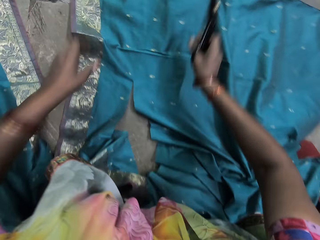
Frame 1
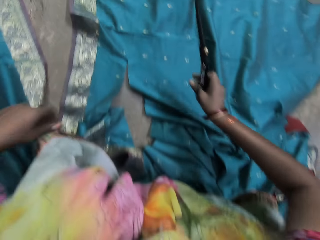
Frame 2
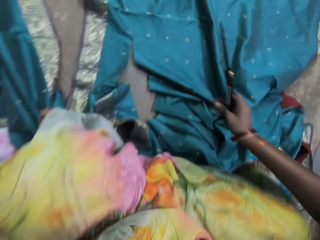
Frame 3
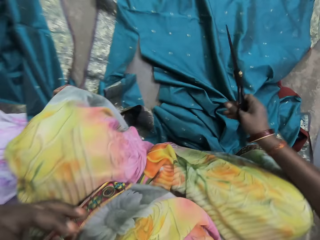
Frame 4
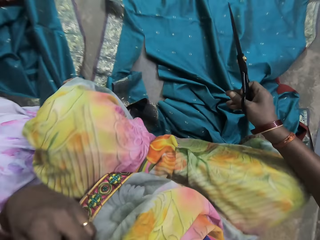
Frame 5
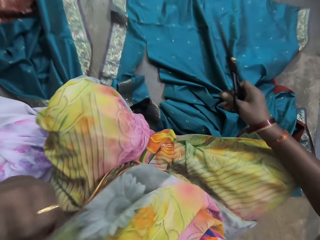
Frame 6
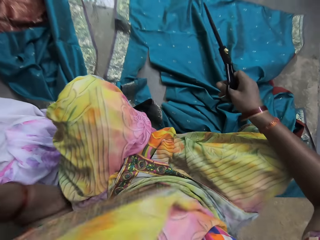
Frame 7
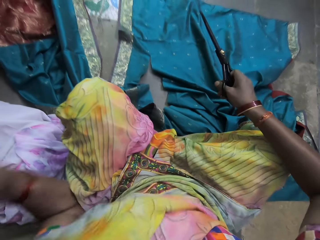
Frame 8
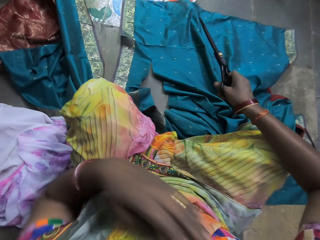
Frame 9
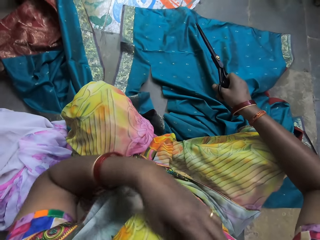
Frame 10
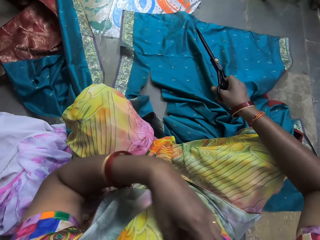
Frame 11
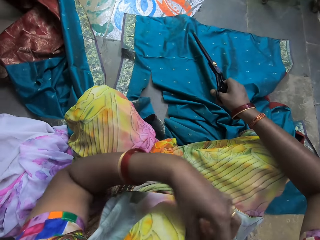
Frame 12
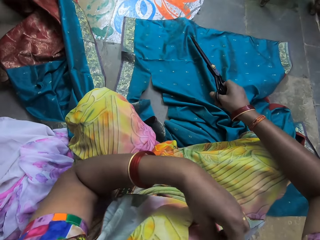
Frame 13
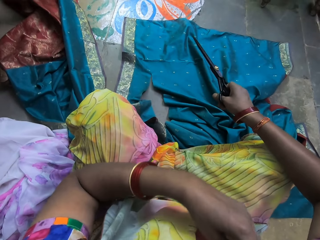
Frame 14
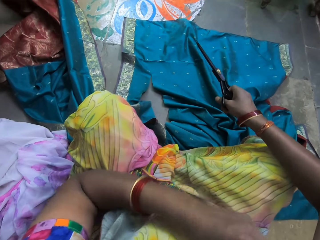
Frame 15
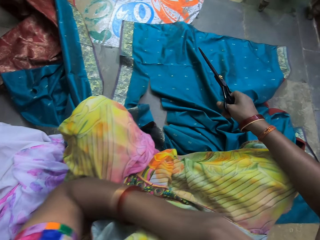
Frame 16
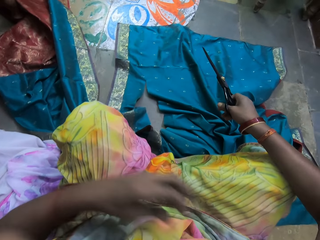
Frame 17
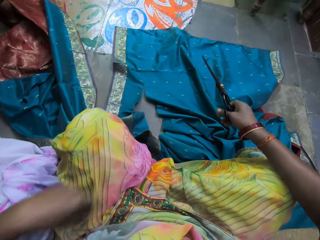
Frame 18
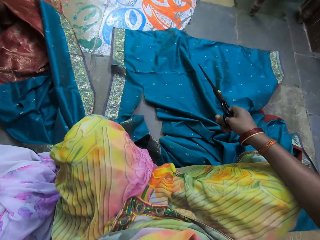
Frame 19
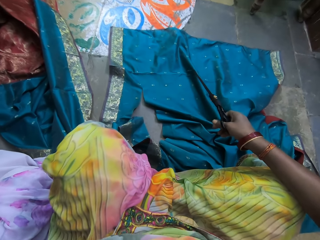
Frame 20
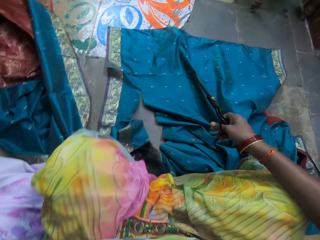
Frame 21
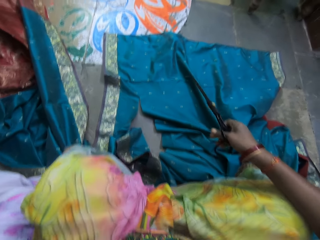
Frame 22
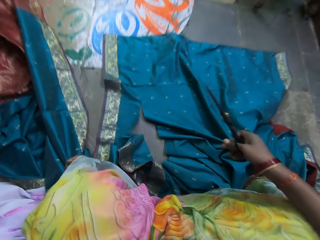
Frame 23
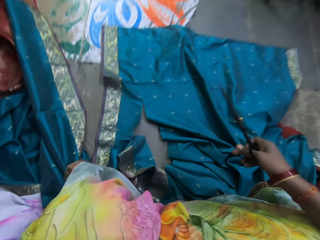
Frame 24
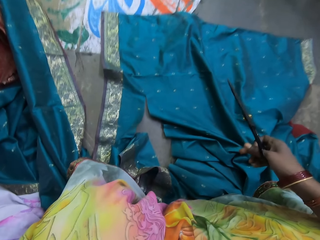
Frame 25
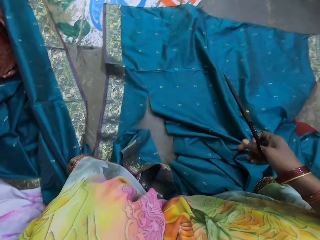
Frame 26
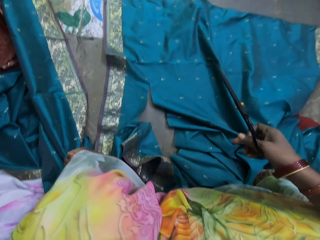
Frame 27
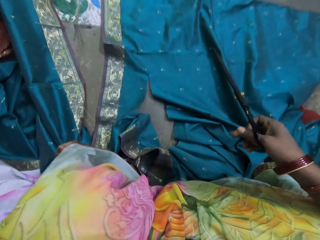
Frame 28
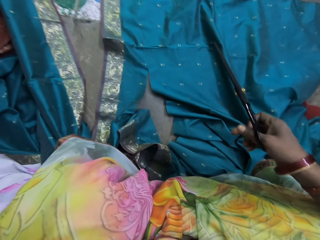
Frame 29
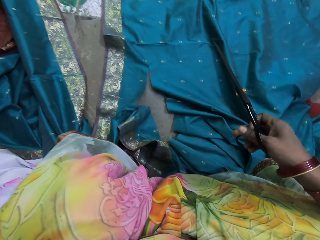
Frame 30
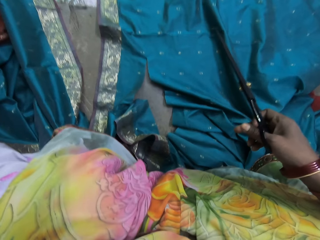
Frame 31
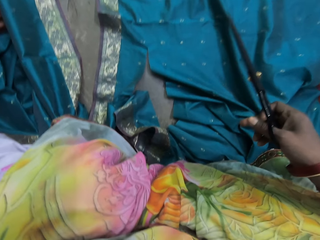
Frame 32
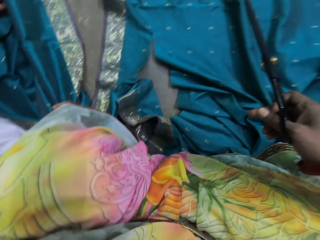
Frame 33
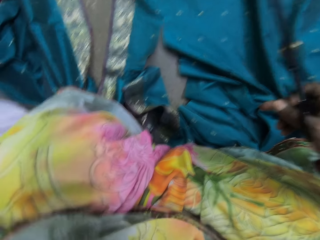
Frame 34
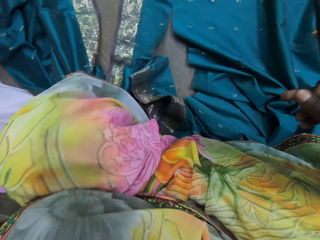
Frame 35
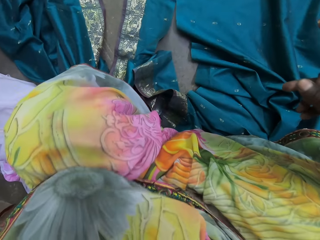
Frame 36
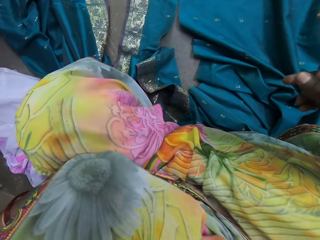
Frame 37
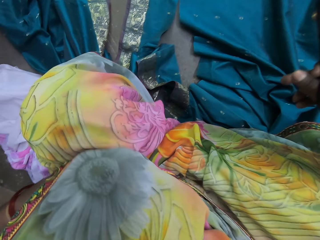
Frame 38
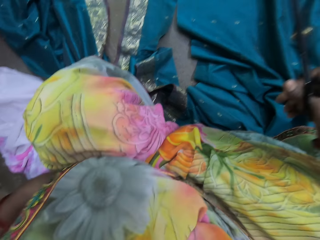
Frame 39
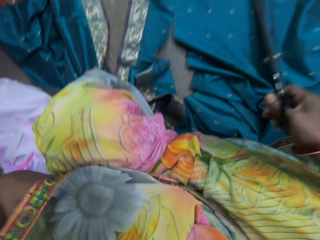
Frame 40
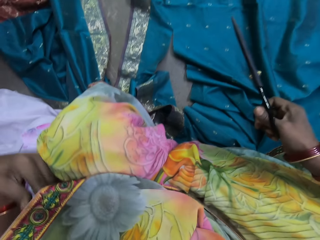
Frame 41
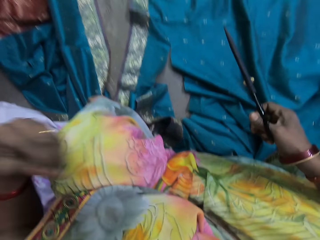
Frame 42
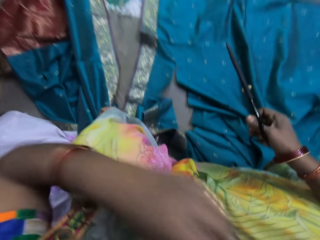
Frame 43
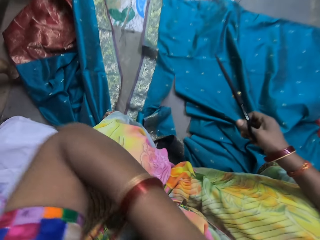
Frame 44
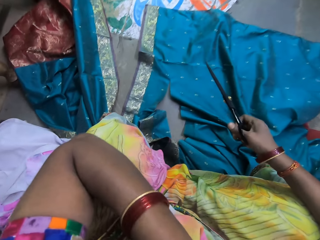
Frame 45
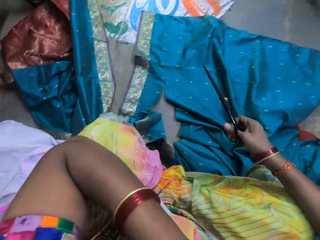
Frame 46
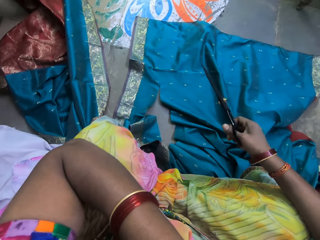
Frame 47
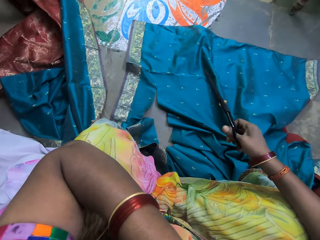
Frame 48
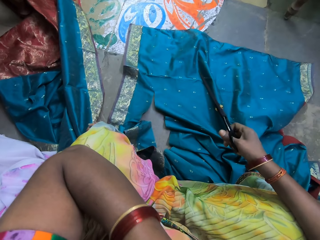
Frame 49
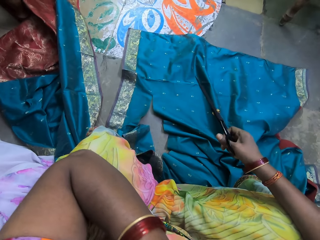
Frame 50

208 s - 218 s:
The camera wearer spreads the cloth. She adjusts a scarf with her left hand.

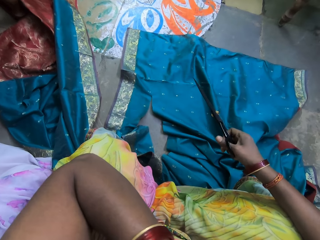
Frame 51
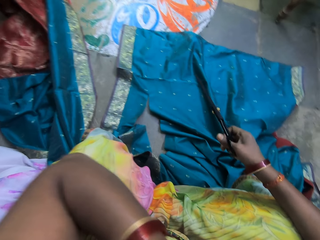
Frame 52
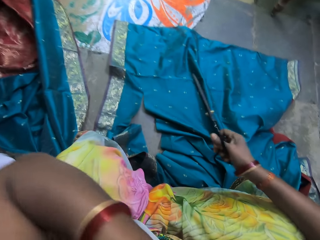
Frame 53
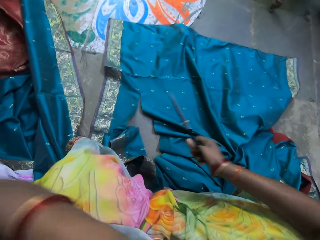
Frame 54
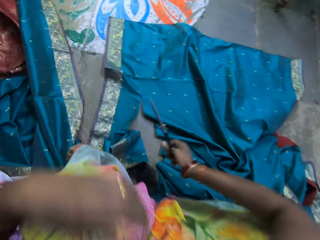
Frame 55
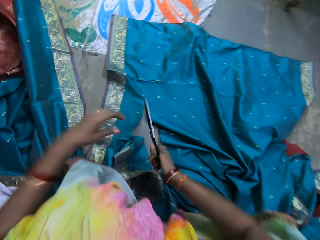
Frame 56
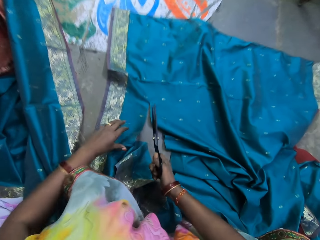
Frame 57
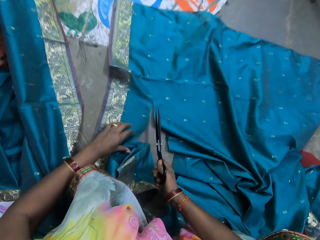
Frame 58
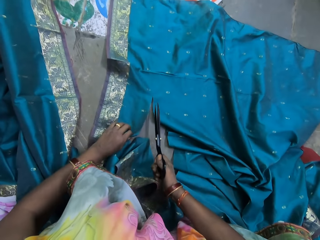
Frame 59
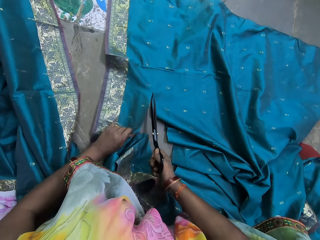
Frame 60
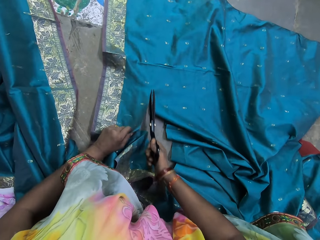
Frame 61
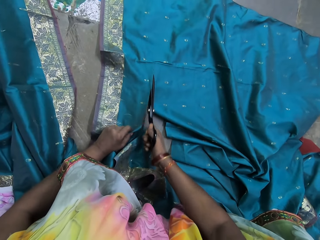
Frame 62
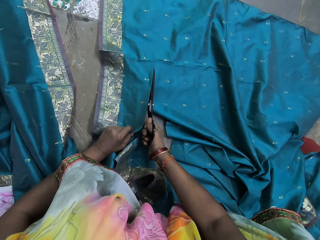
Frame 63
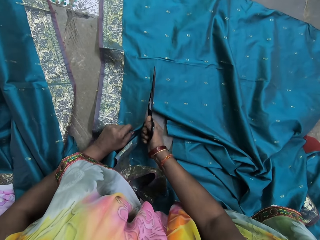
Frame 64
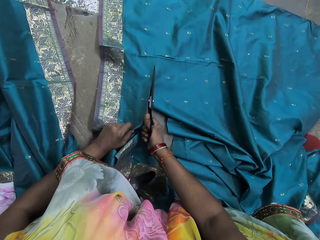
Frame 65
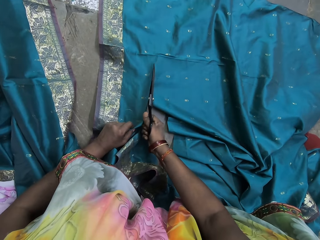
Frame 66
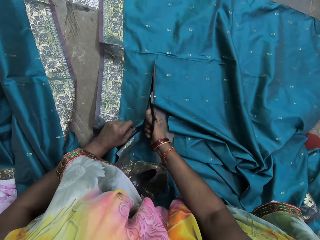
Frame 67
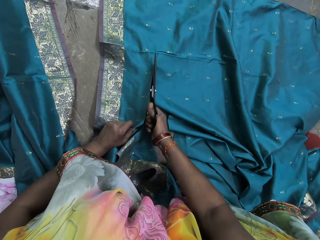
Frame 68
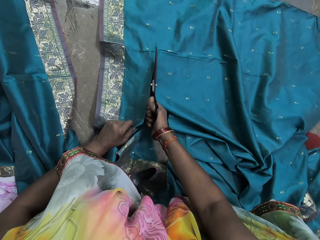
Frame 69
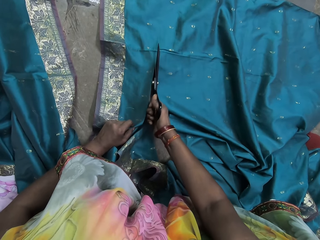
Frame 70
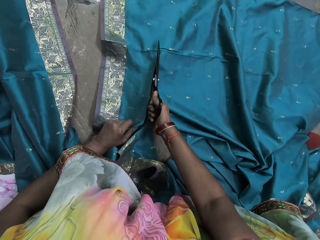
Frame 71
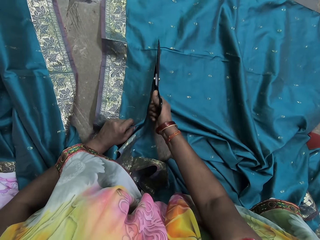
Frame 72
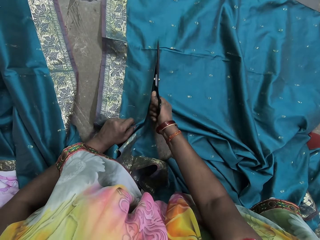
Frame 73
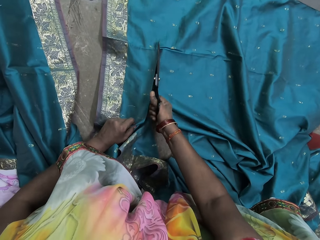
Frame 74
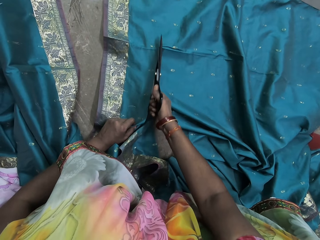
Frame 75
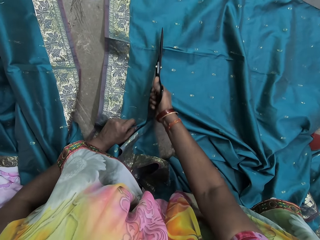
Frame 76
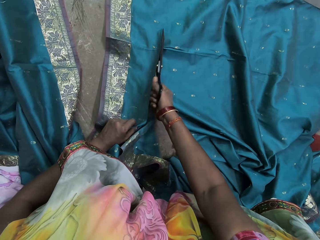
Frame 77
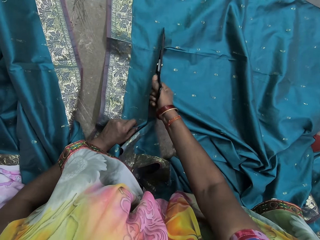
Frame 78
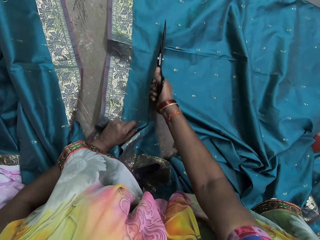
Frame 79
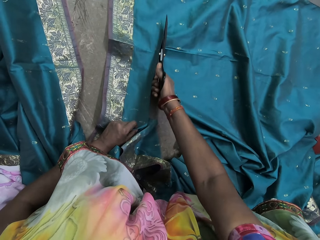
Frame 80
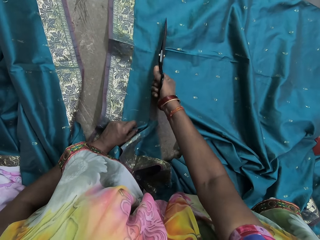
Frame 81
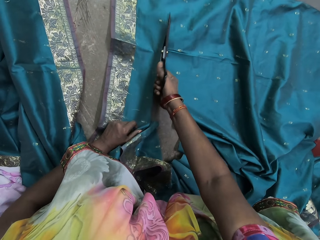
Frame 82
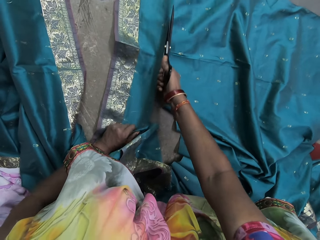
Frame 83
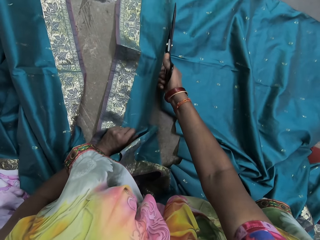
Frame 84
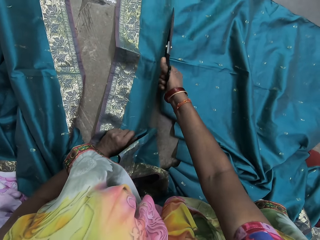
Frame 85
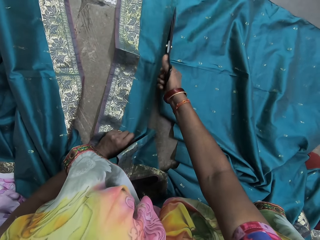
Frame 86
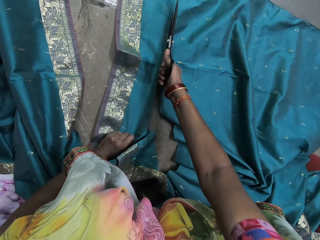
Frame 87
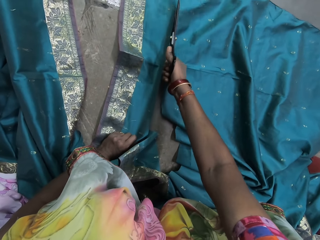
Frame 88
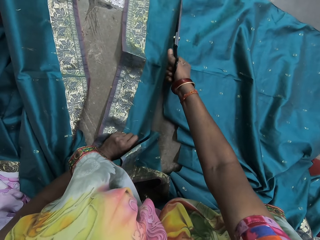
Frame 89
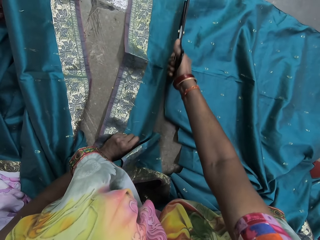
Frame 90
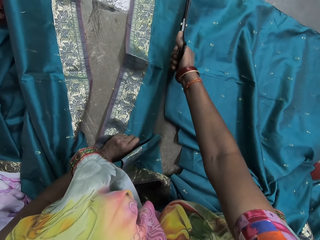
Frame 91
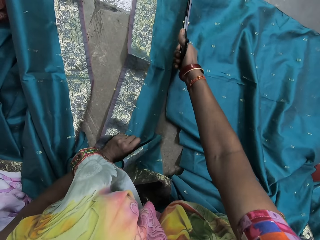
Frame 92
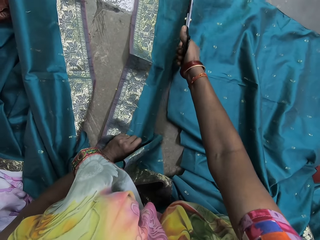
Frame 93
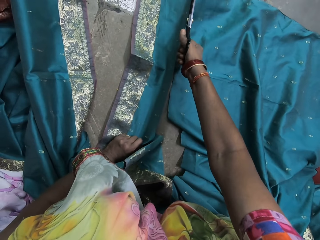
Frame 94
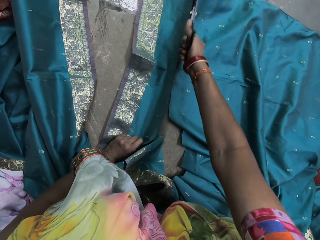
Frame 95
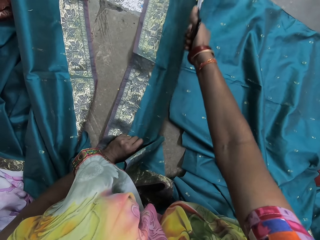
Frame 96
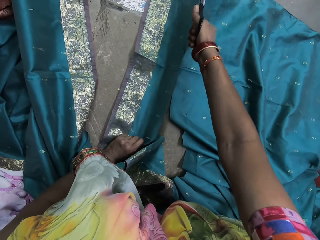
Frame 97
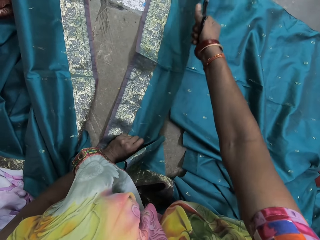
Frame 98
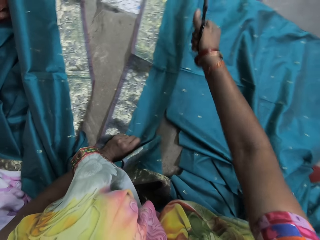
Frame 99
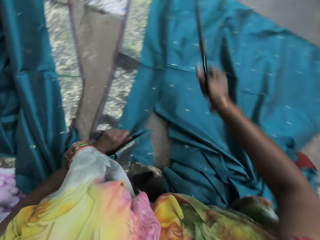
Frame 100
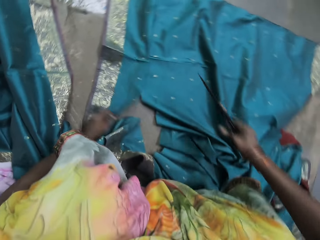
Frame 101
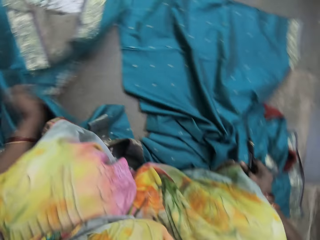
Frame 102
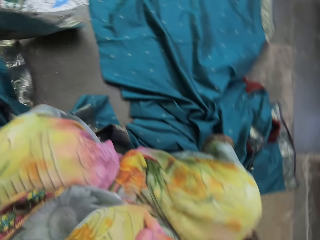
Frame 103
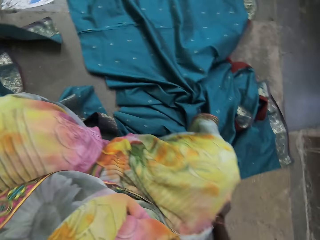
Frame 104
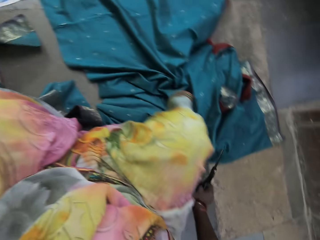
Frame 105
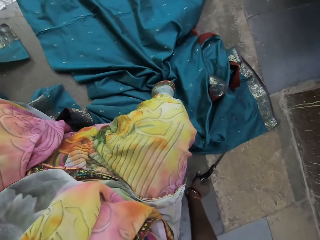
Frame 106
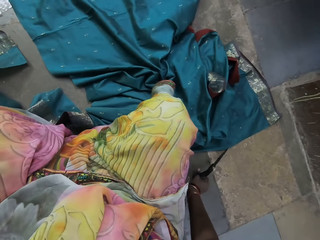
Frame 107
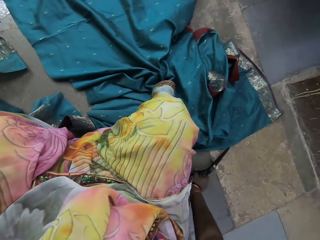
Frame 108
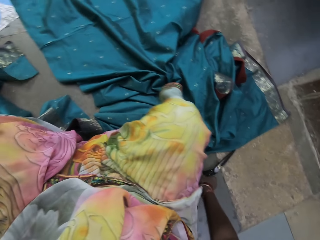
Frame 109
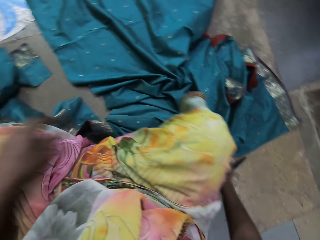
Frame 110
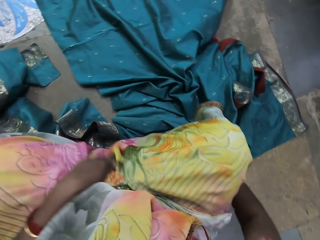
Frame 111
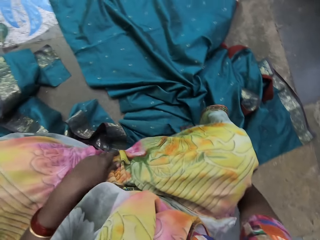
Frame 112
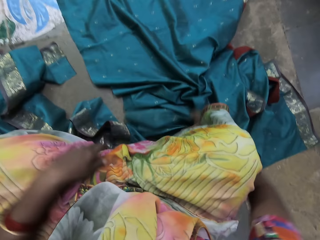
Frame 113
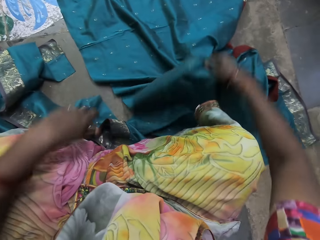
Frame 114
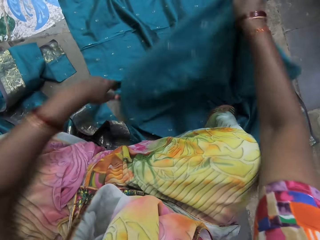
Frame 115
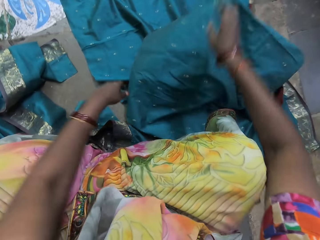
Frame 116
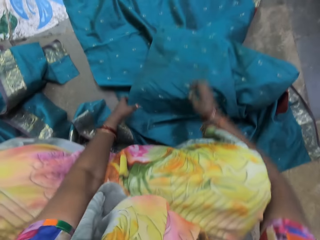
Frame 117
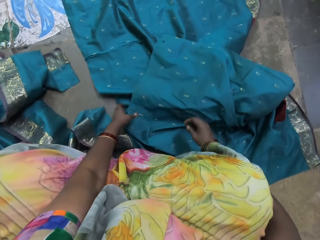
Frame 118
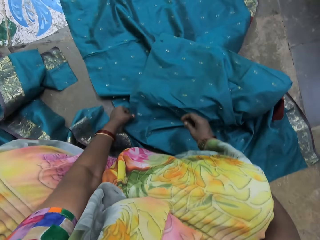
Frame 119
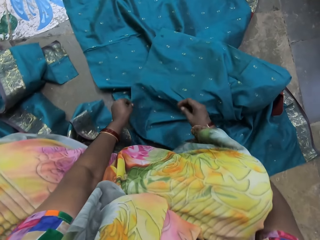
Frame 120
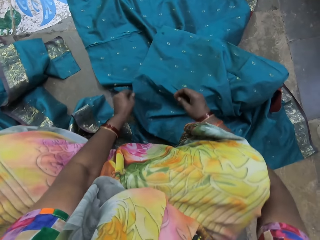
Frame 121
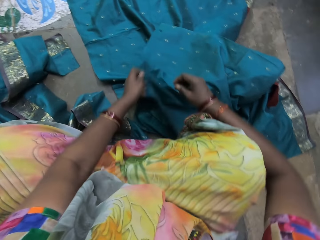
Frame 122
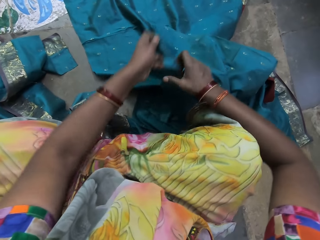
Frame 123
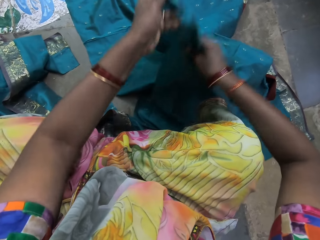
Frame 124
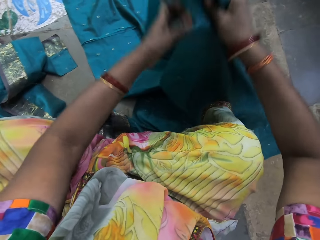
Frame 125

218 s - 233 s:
The camera wearer holds the green cloth with her left hand. She cuts the green cloth with the scissors in her right hand. She moves the green cloth on the floor with her left hand. She drops the scissors on the floor with her right hand. She picks the green cloth from the floor with her right hand. She drops the green cloth on the floor with her right hand. She picks the green cloth from the floor with her left hand. She picks the green cloth from the floor with both hands.
